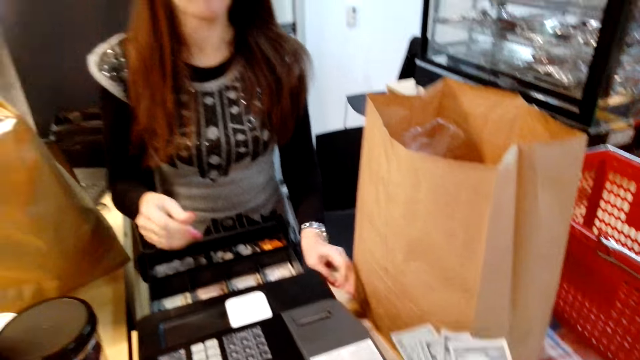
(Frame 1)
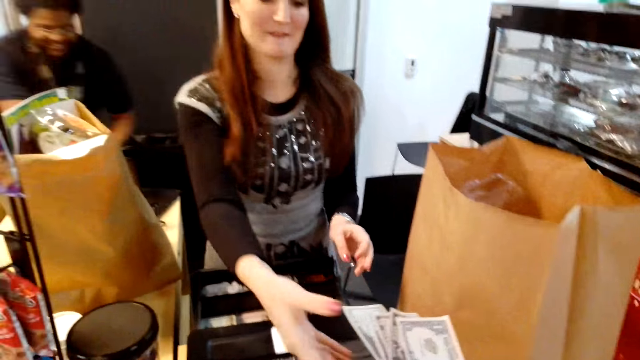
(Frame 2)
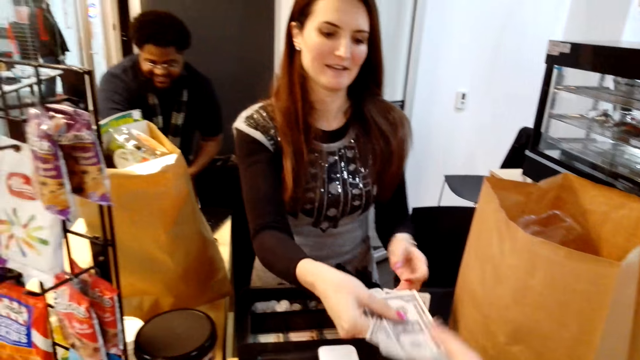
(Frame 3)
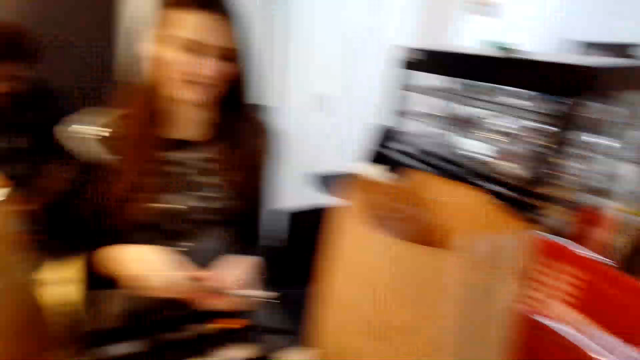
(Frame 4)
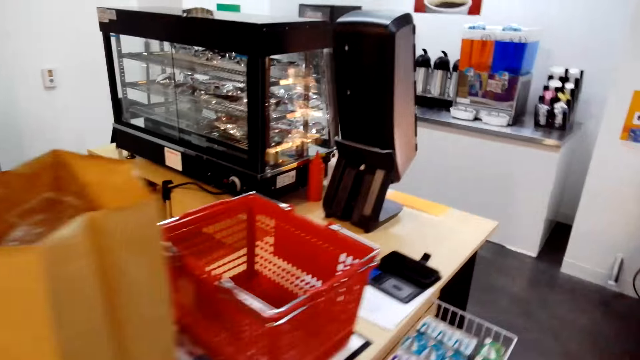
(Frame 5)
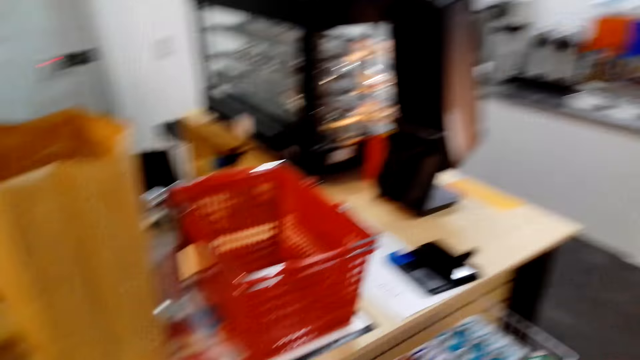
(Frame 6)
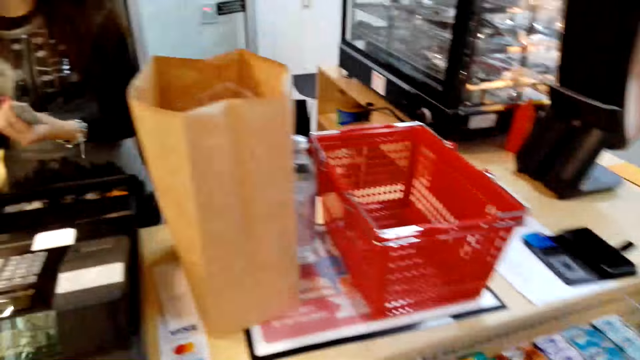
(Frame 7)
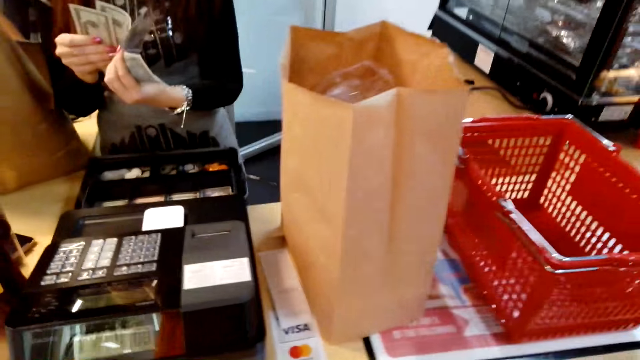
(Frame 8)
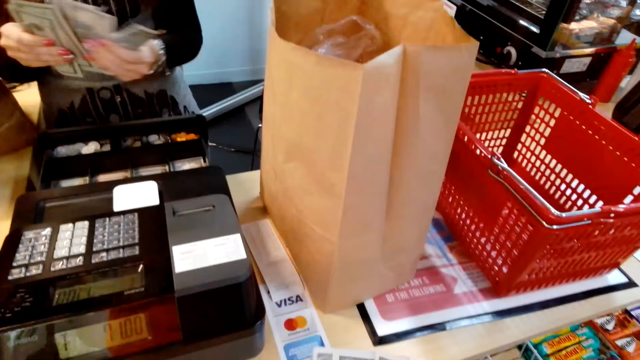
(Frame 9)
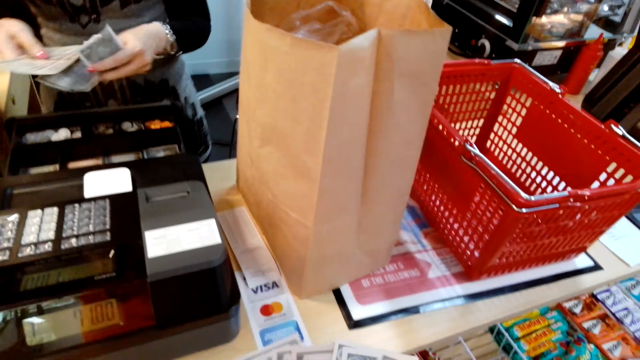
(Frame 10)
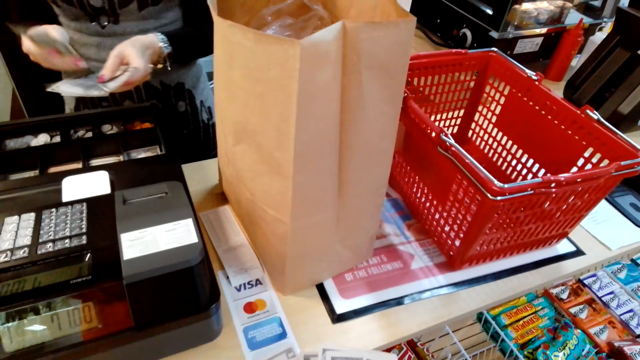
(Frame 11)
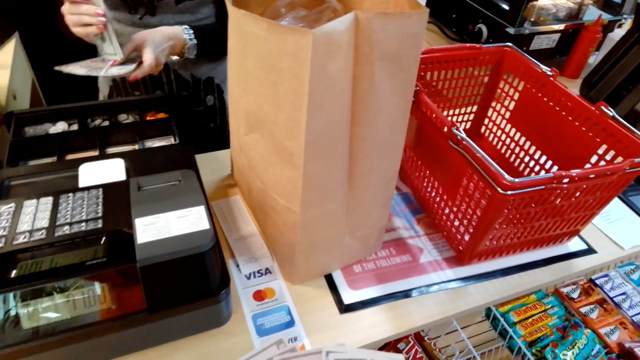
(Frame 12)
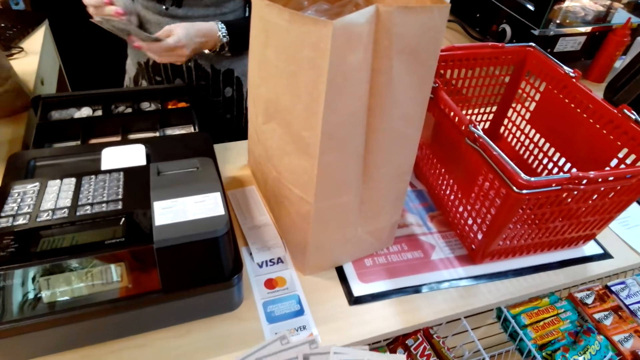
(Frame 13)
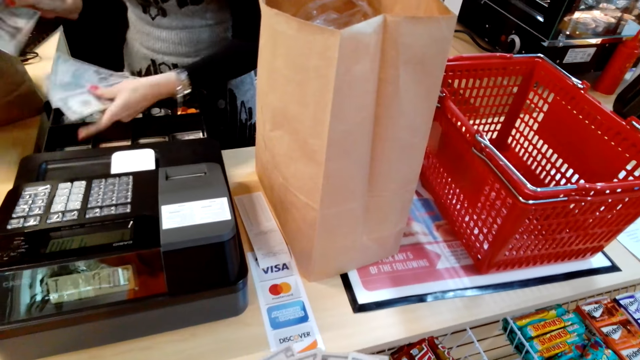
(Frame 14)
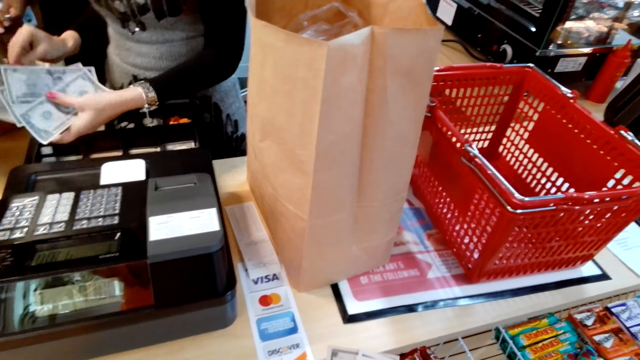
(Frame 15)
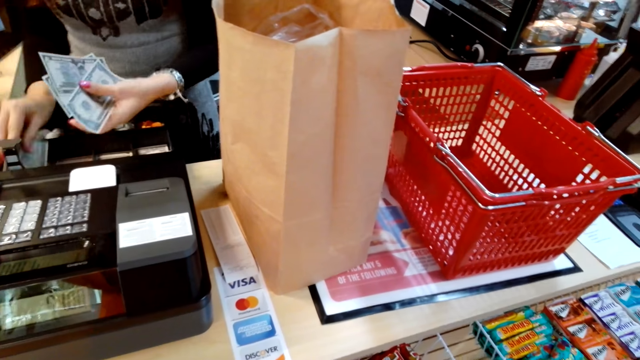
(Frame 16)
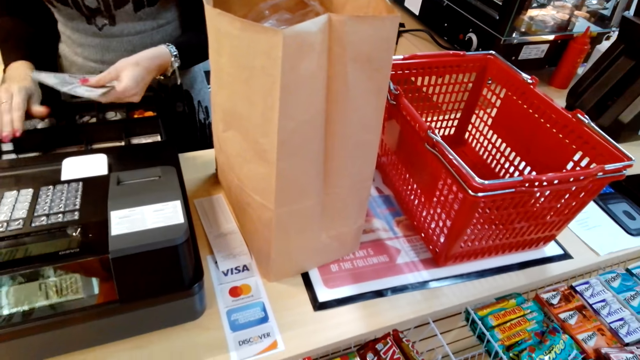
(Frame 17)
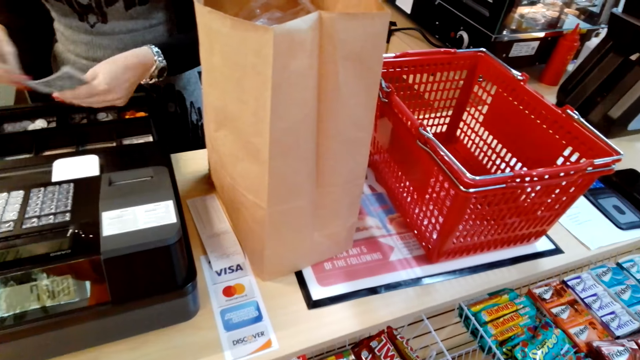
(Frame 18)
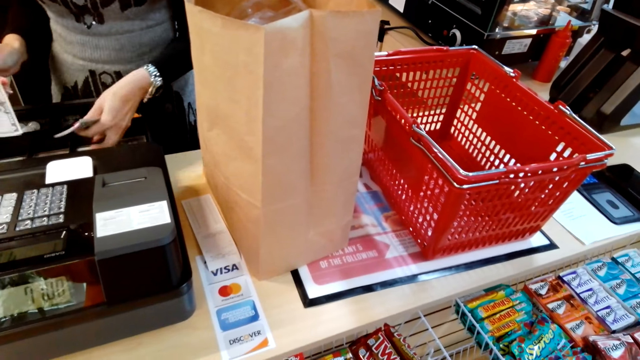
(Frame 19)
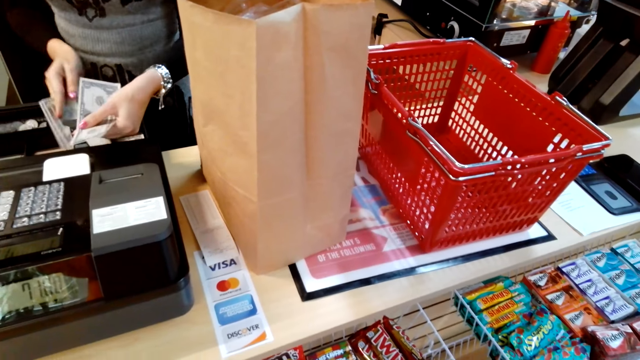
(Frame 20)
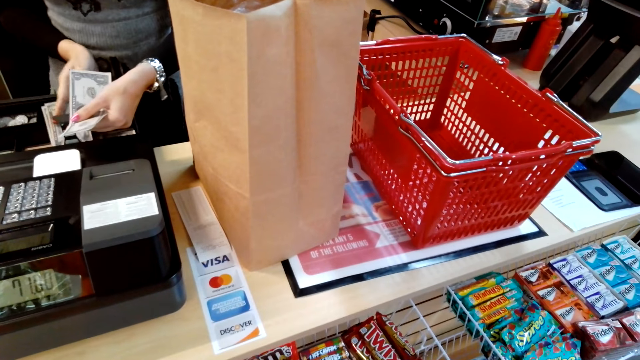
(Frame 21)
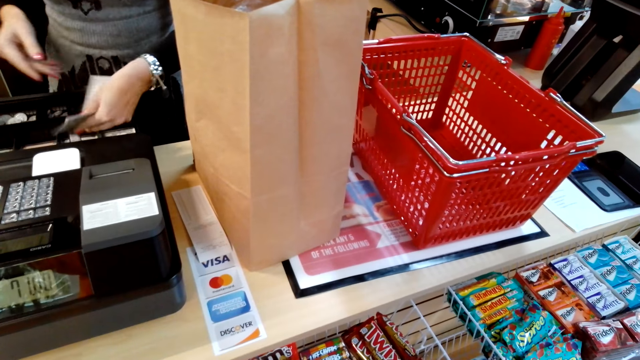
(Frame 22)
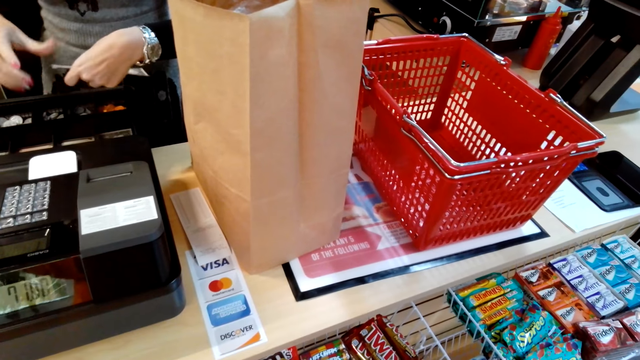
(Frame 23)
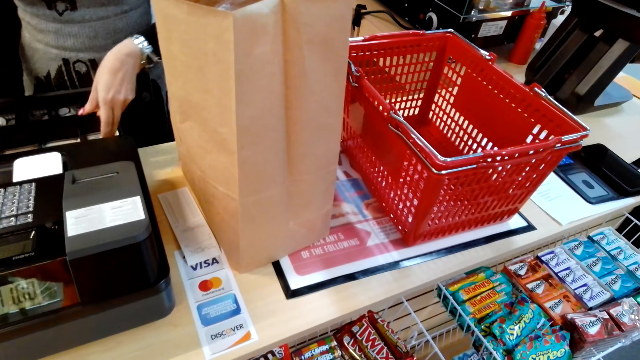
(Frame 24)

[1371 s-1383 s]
The camera wearer gives a cashier cash. They turn around. They talk with the cashier. The cashier counts the cash. The cashier puts the cash in the cash tray or count machine. The cashier puts the cash in the cash tray again.

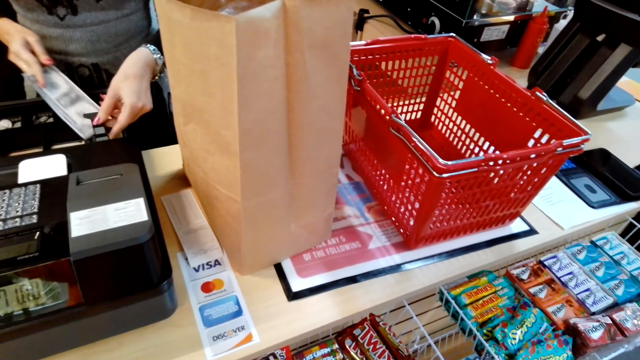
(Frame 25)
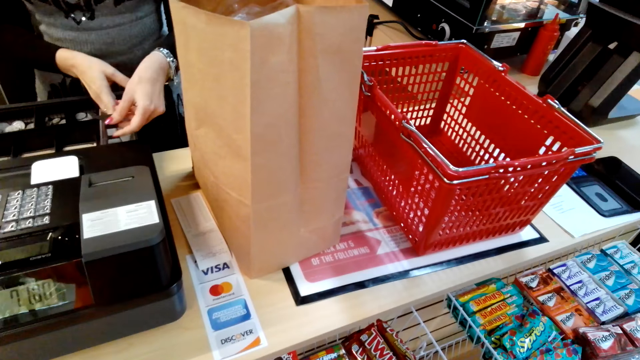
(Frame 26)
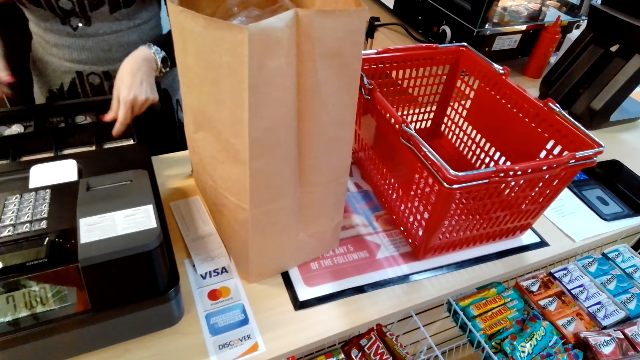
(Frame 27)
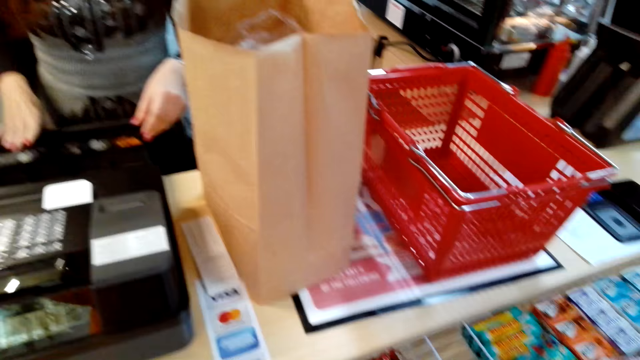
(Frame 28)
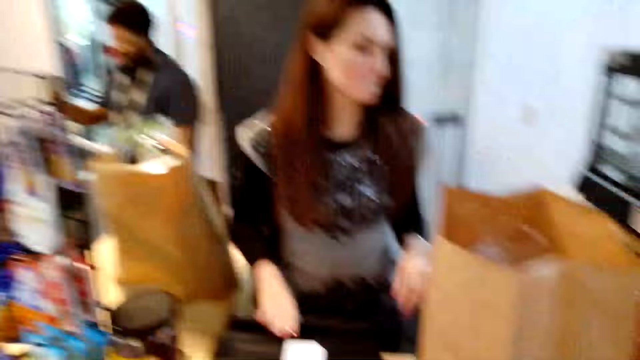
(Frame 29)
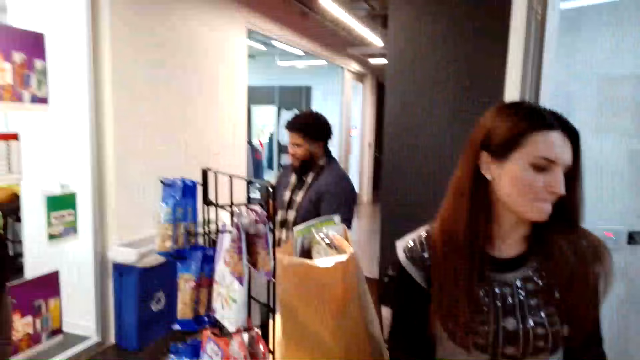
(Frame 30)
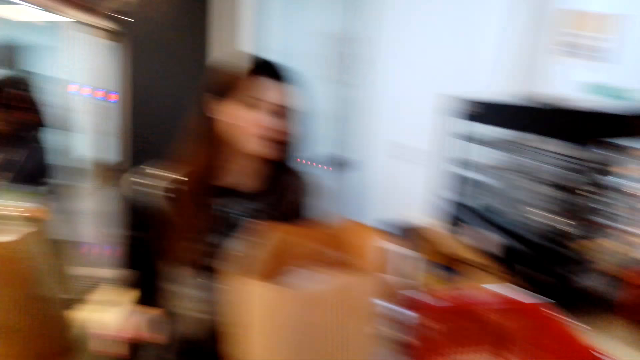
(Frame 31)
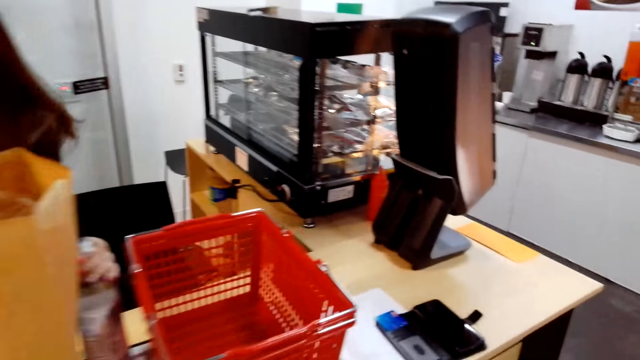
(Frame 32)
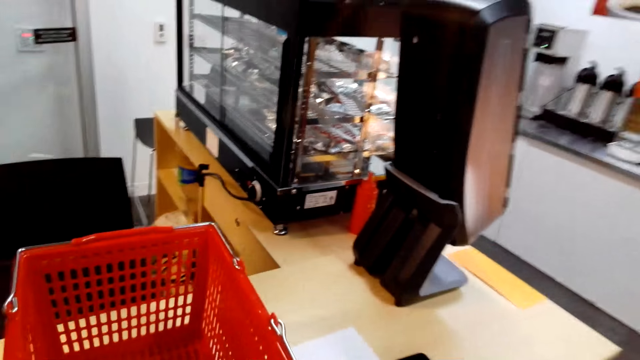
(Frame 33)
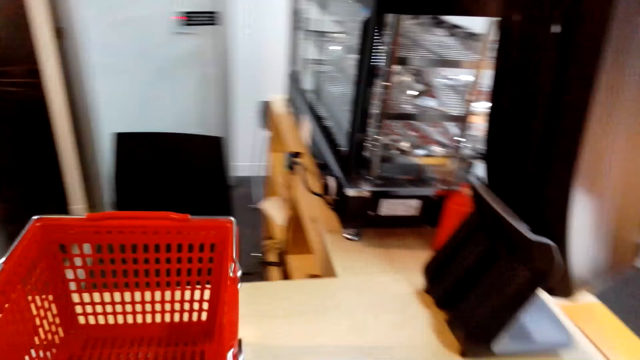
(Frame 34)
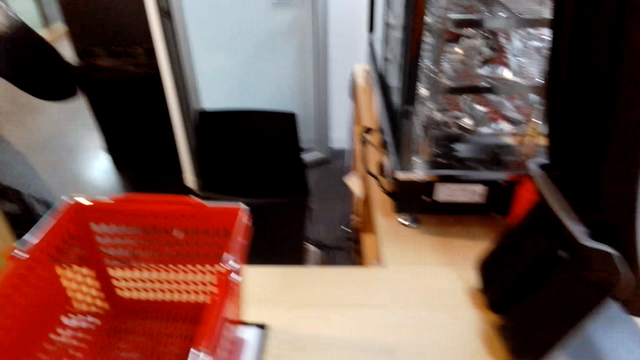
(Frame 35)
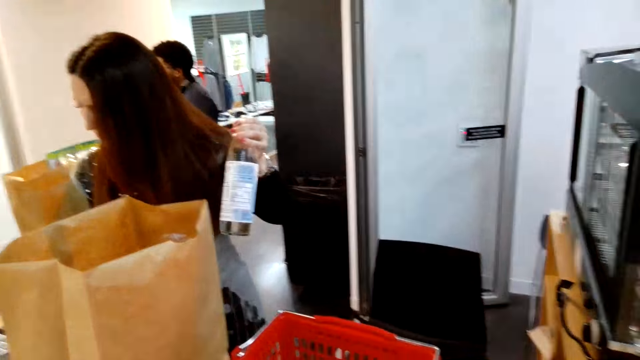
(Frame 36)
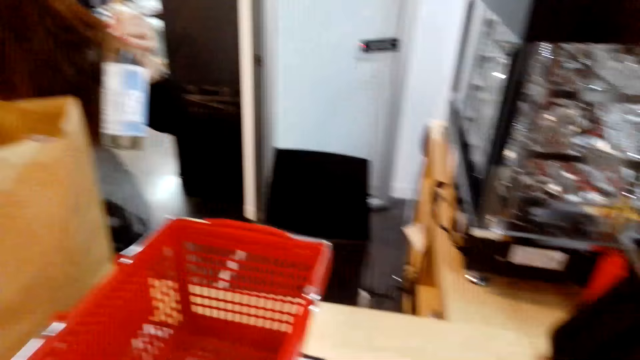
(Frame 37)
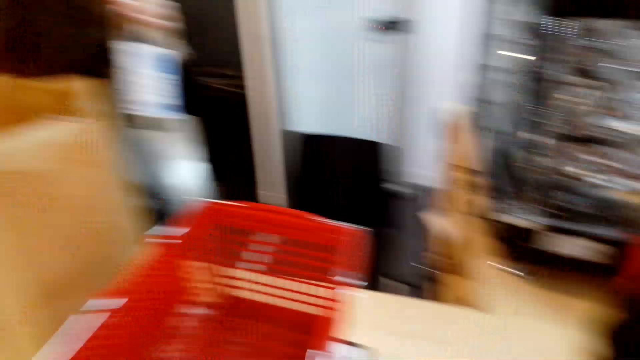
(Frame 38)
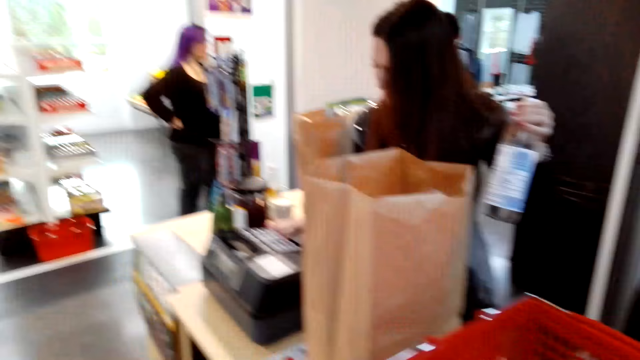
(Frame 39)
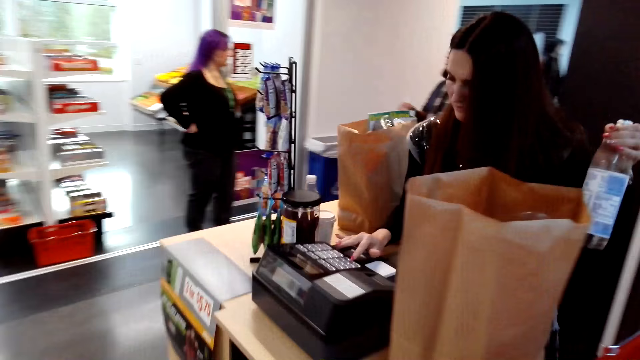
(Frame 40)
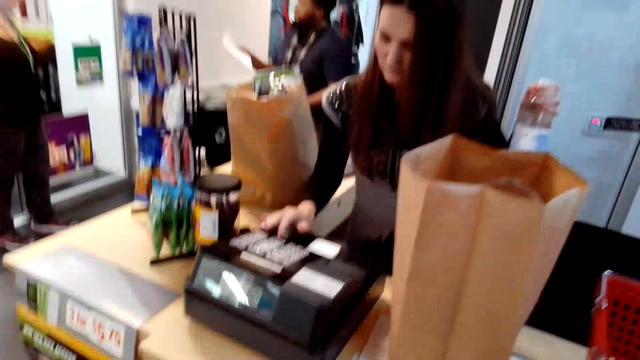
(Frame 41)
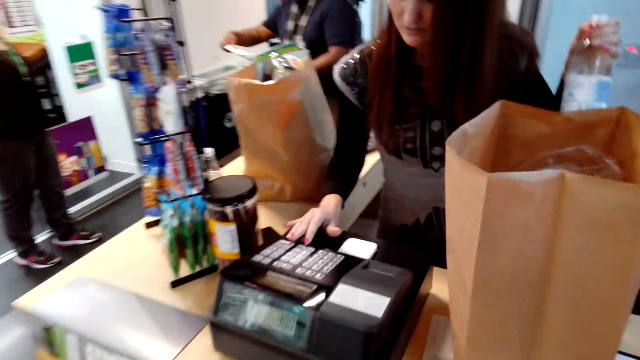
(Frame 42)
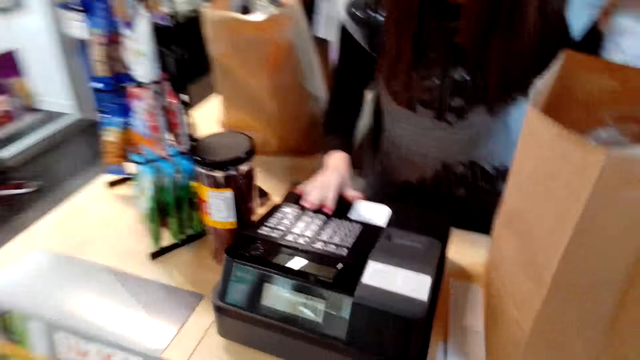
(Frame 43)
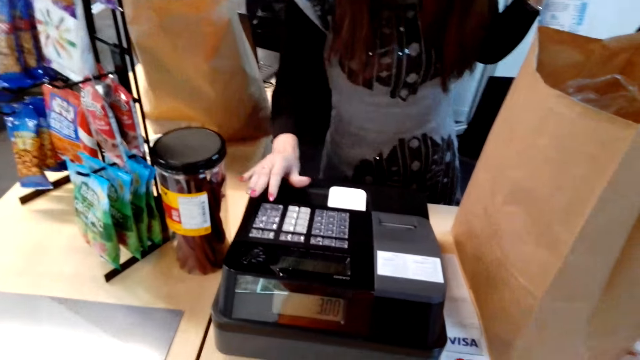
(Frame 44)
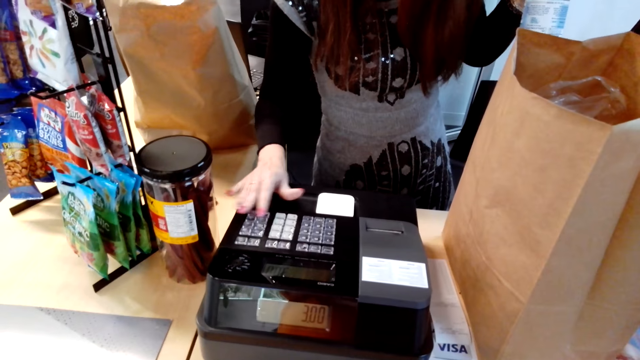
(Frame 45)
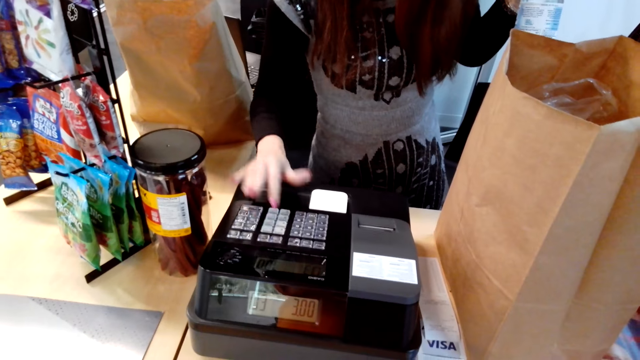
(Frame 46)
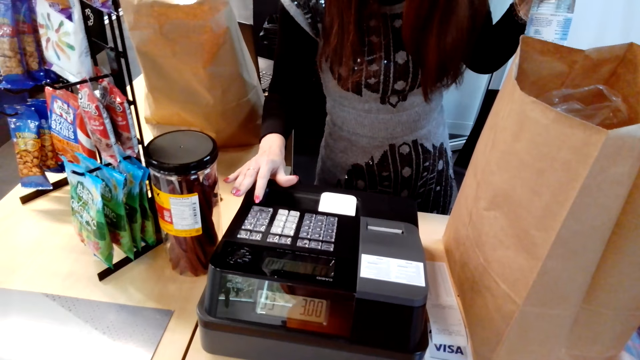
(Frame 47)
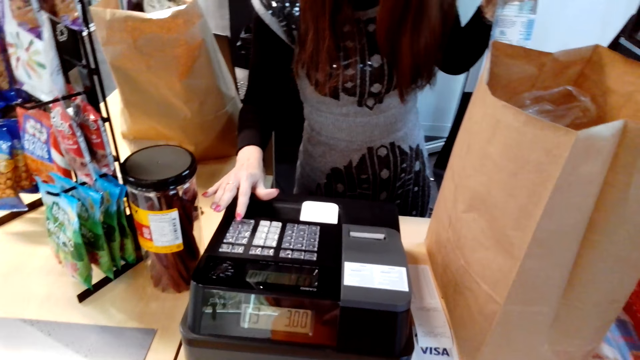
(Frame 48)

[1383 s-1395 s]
A cashier puts cash in the cash tray. The camera wearer looks around. They turn around. The cashier lifts the bottle up. The camera wearer talks with the cashier. The cashier presses the point of sale. The camera wearer talks with the cashier.
